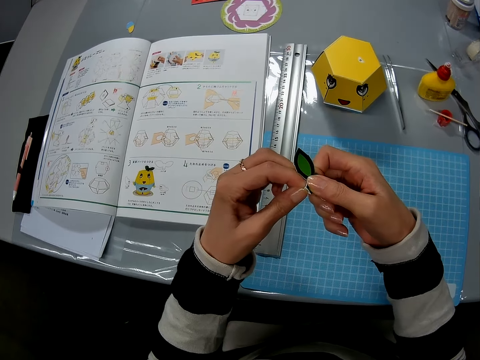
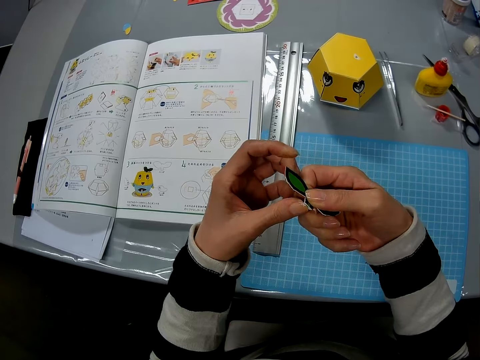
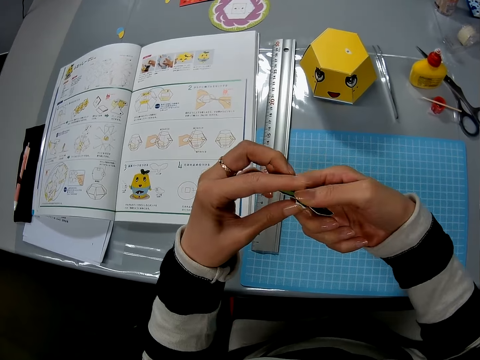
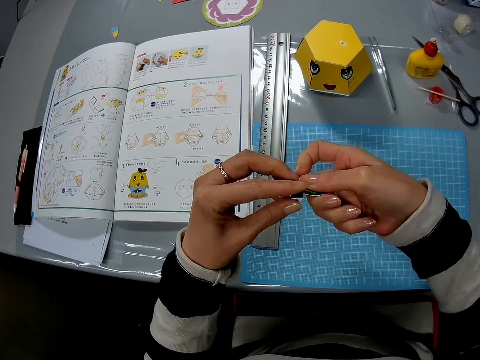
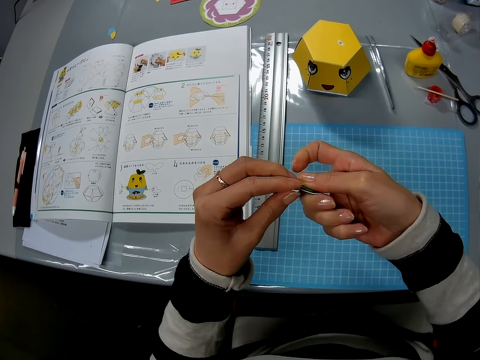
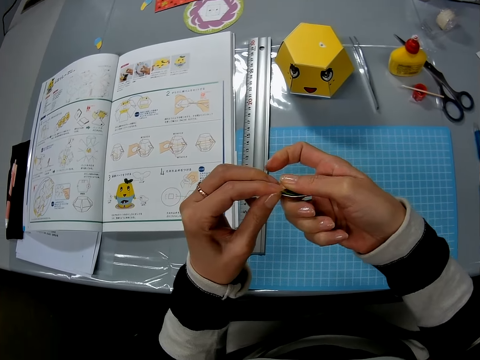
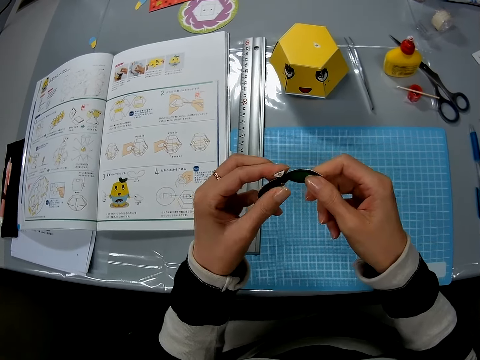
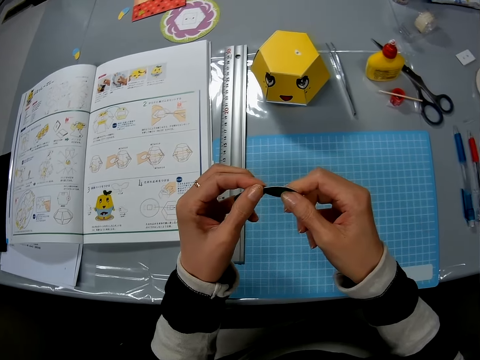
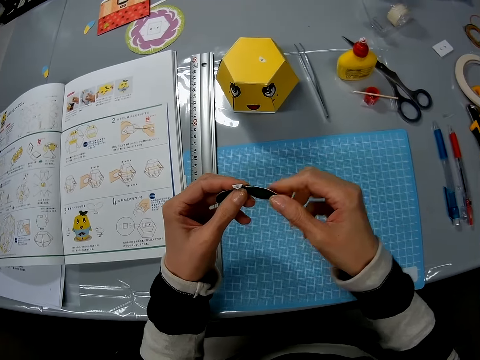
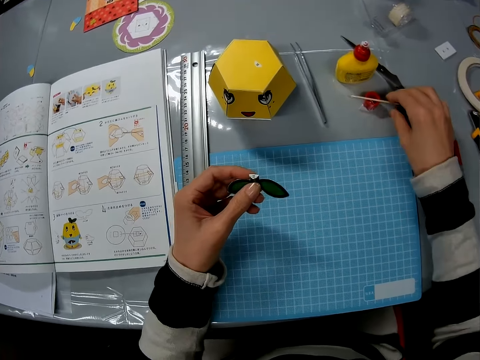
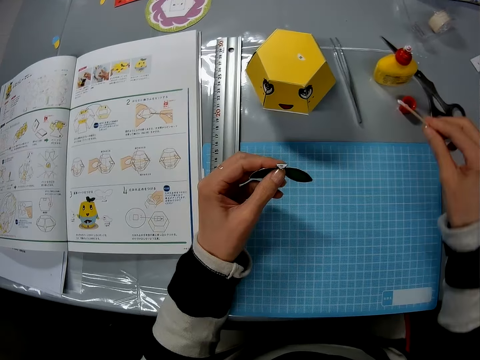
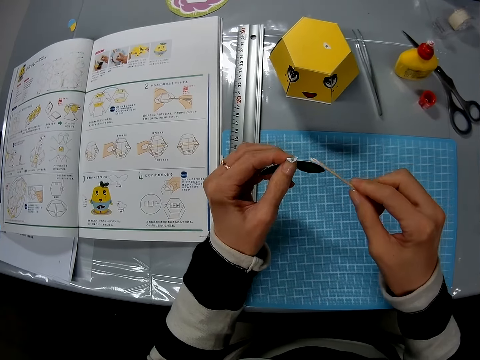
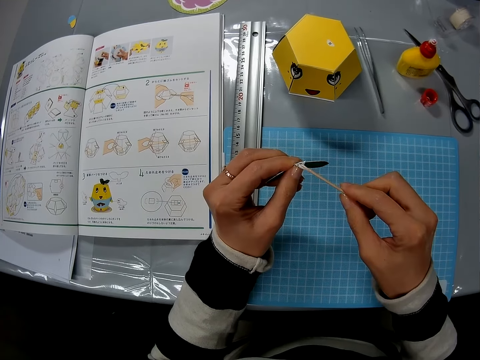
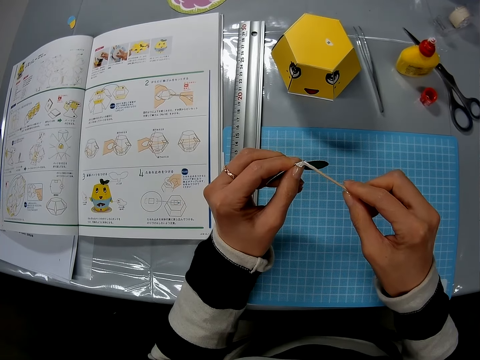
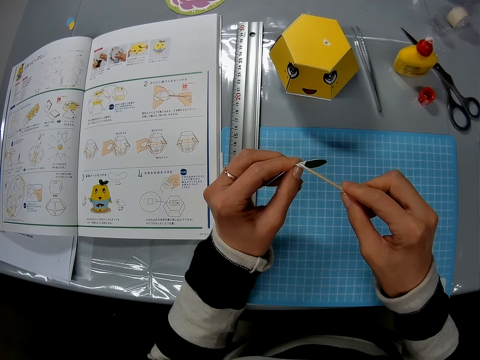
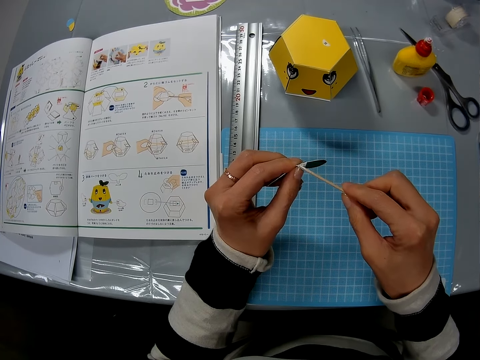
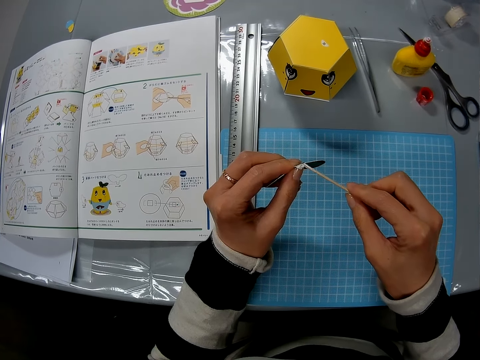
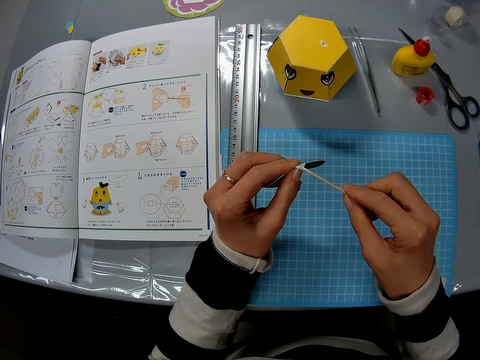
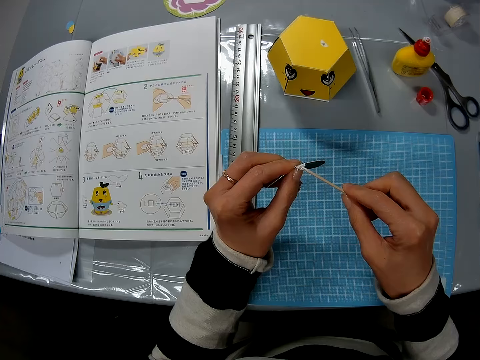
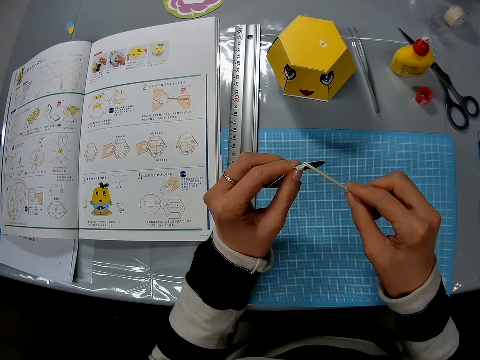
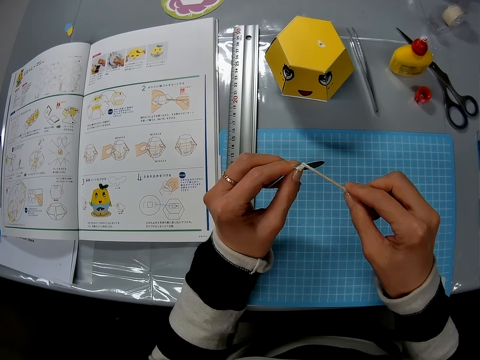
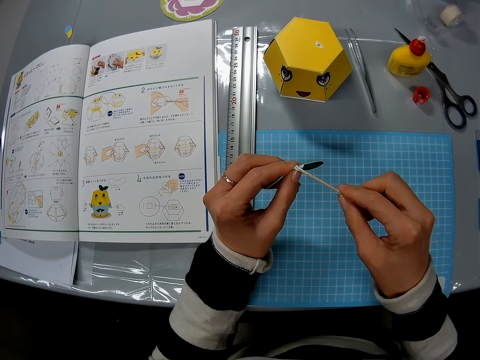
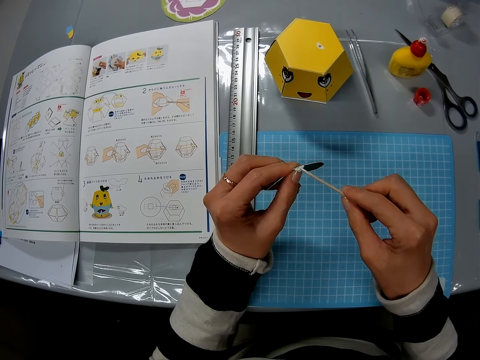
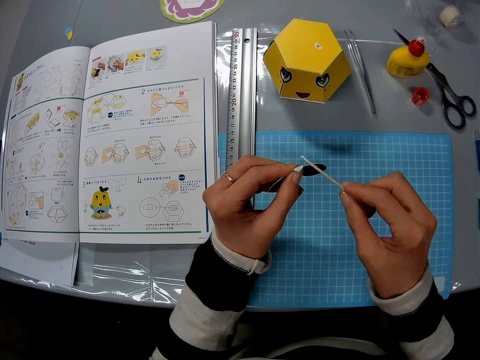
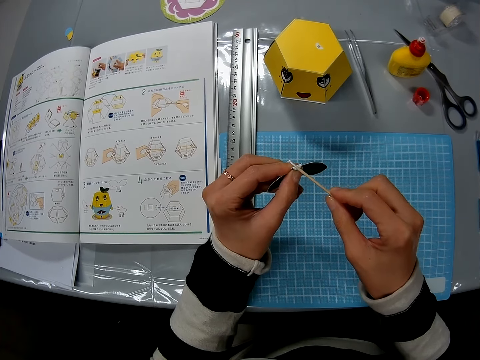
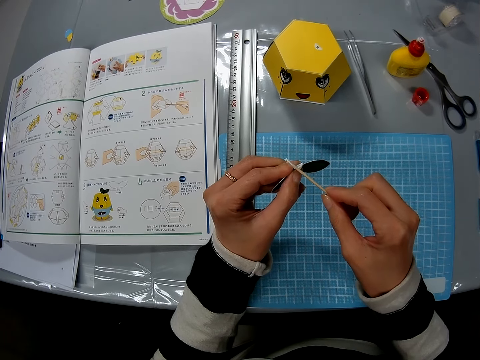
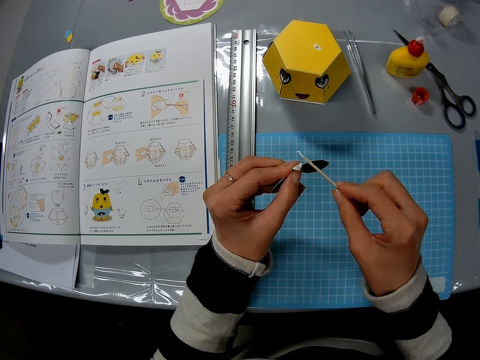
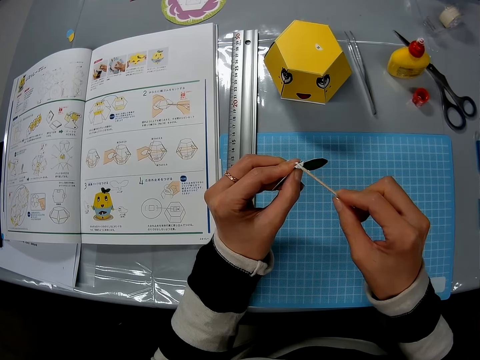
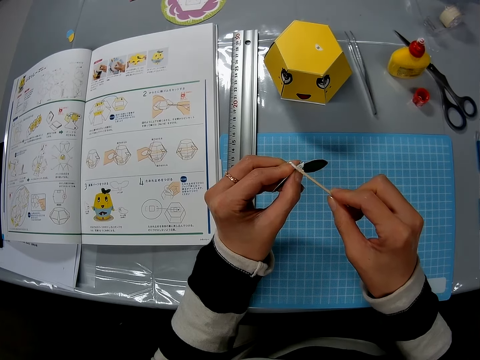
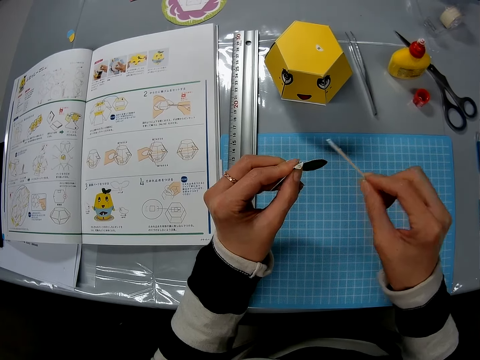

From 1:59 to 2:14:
The camera wearer folds a piece of paper craft. They adjust the cut-out carton. They press the piece of paper craft. They pick up a wooden stick with gum on it and apply gum to the cut-out piece. They scrub the piece of paper craft with something.

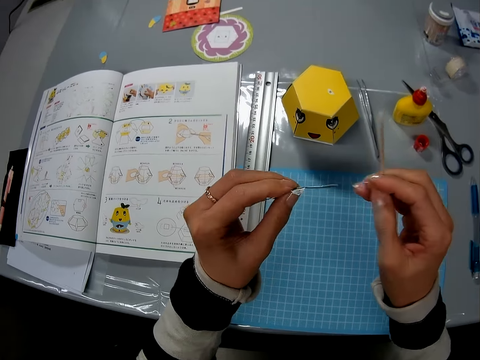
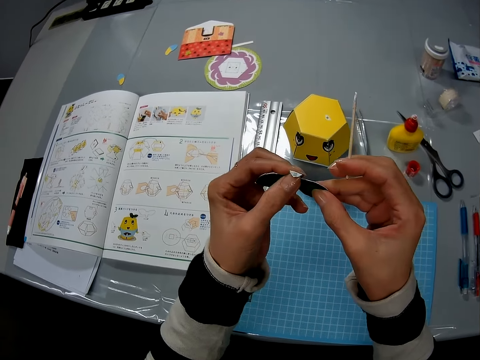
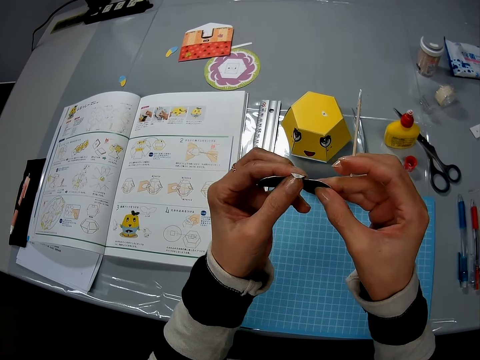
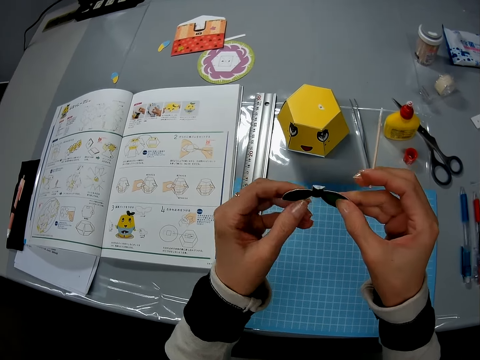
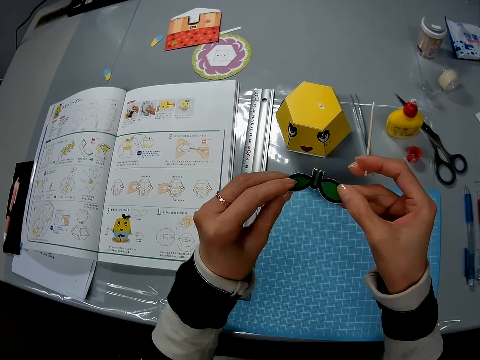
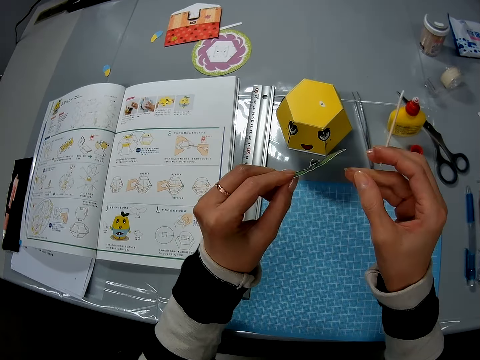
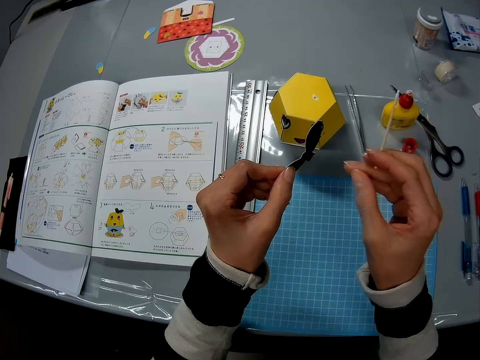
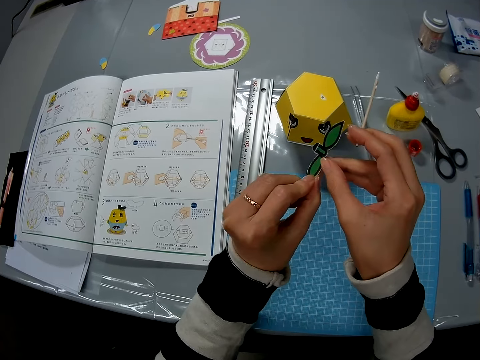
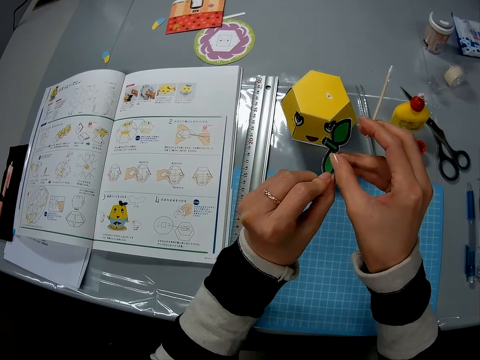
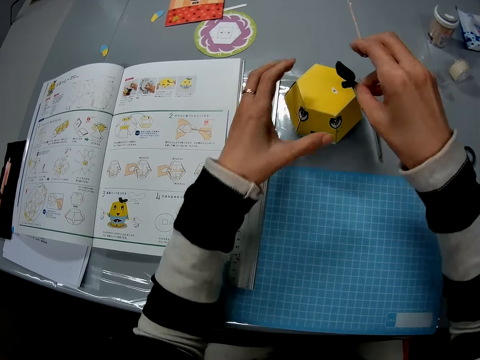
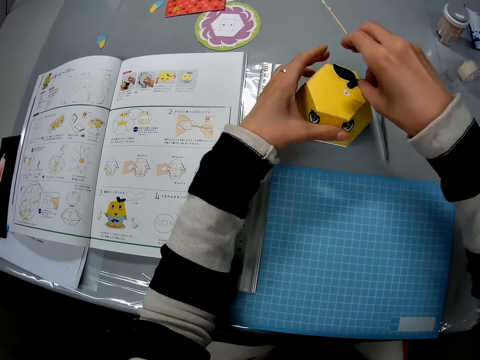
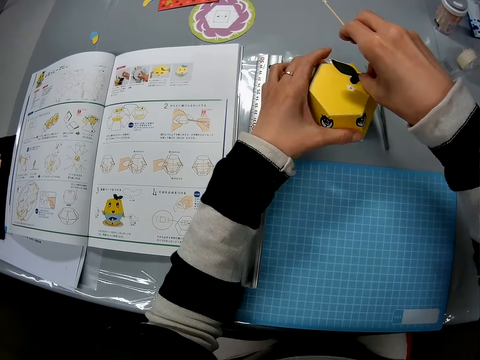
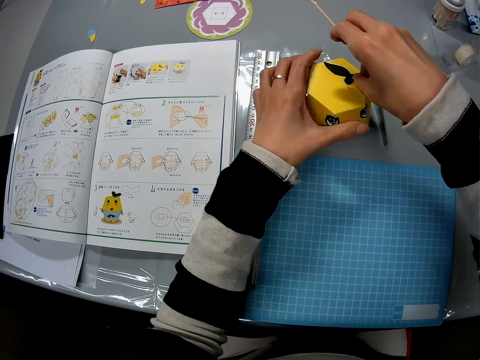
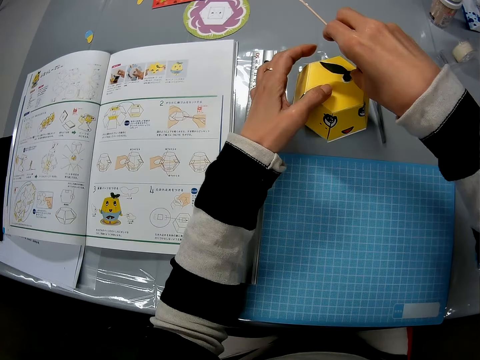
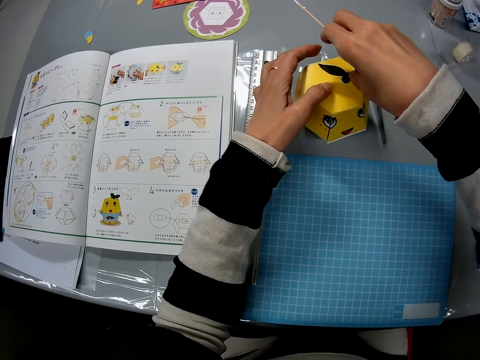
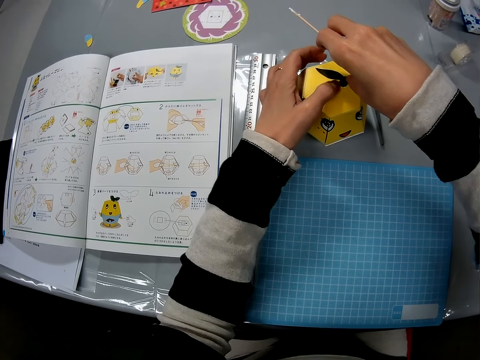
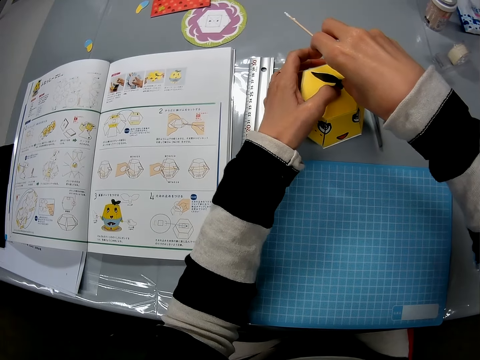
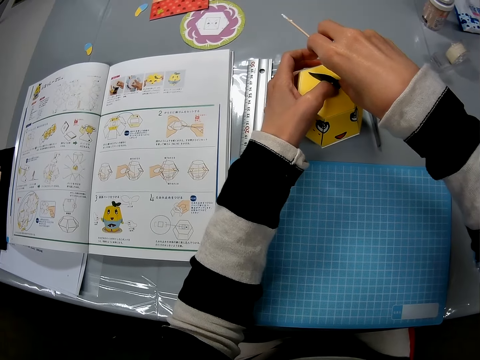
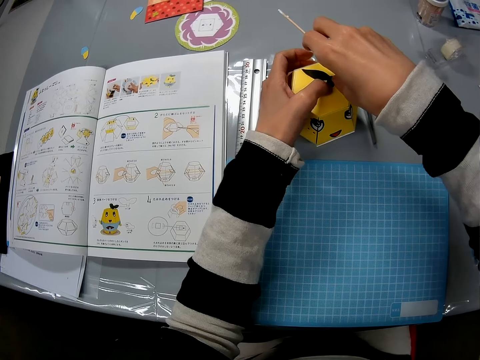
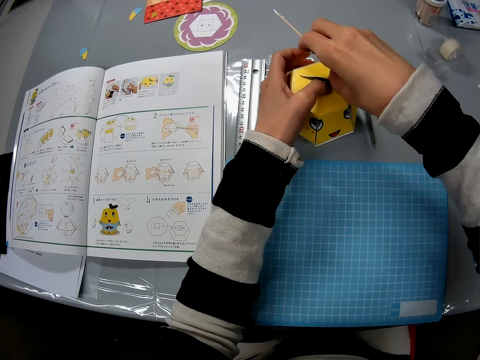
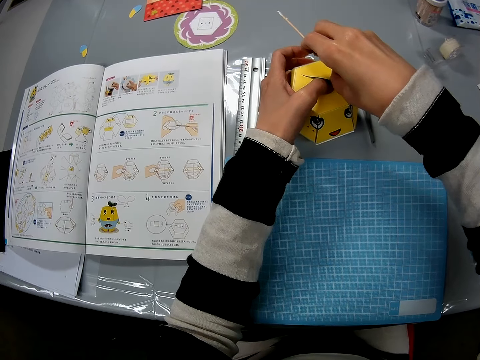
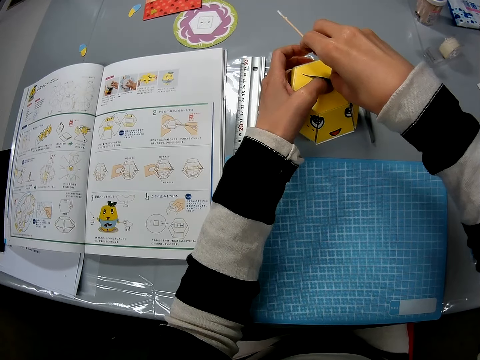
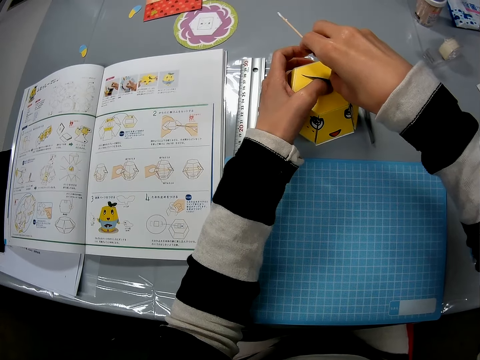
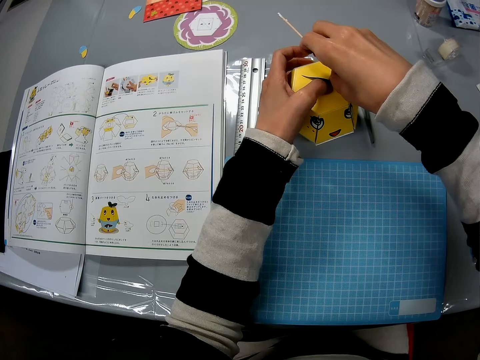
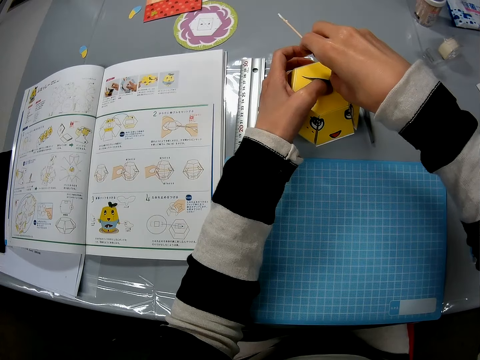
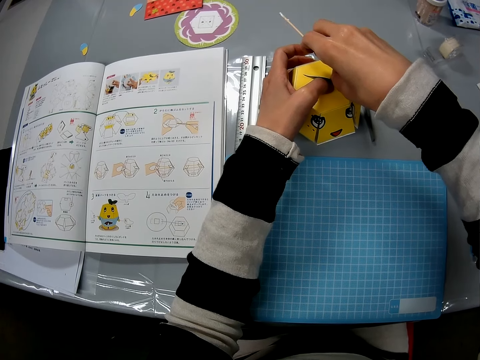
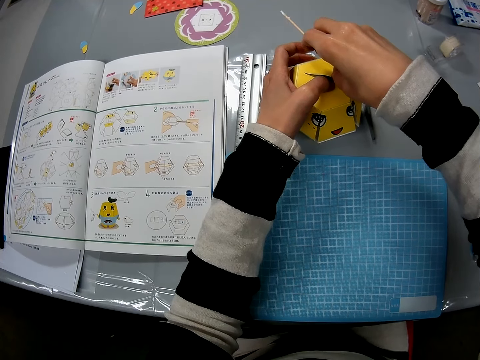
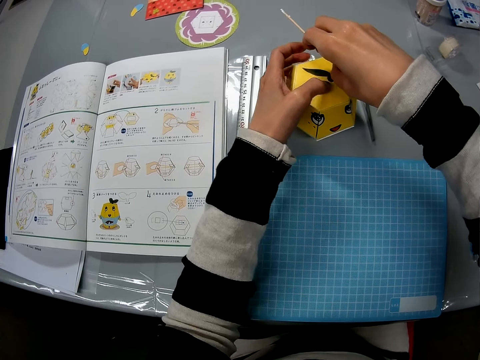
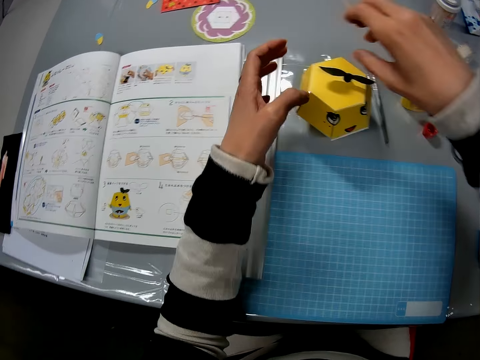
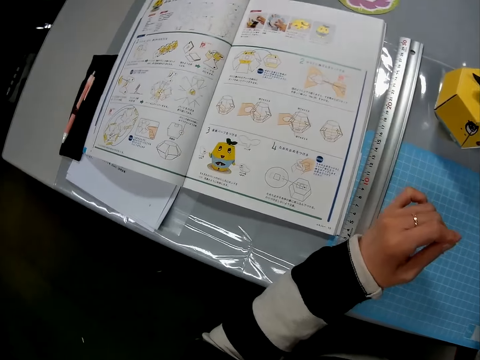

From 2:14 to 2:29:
The camera wearer adjusts the cut-out carton and attaches it to the yellow art carton. They press down the cut-out carton.
